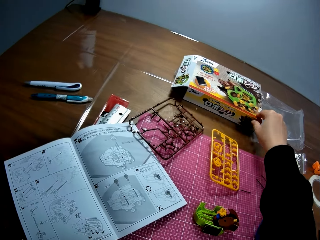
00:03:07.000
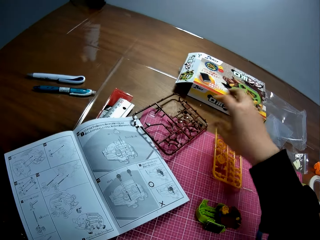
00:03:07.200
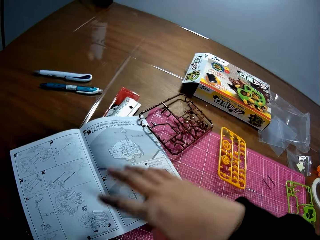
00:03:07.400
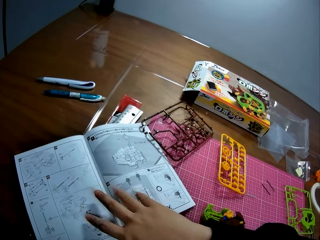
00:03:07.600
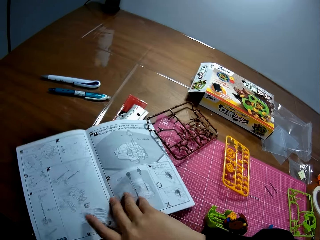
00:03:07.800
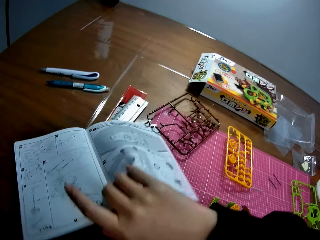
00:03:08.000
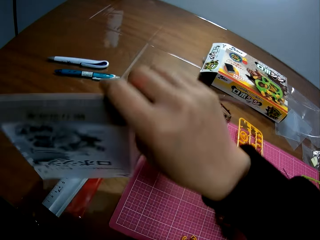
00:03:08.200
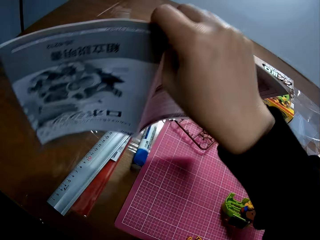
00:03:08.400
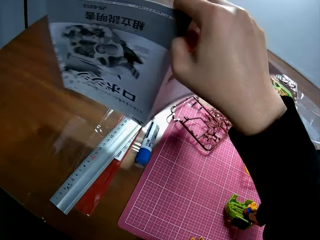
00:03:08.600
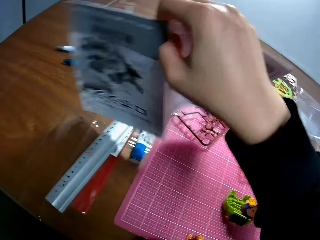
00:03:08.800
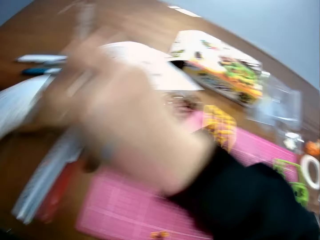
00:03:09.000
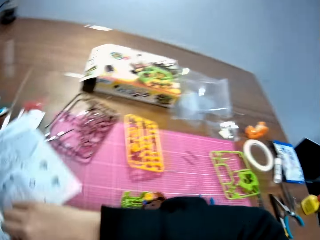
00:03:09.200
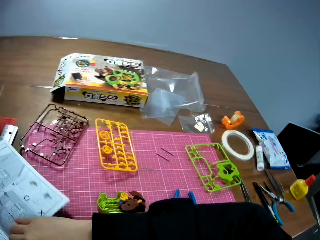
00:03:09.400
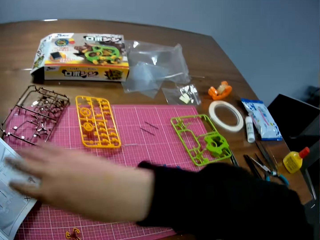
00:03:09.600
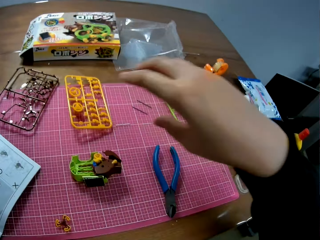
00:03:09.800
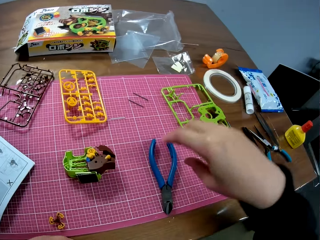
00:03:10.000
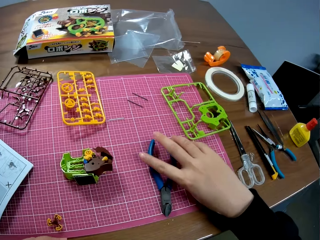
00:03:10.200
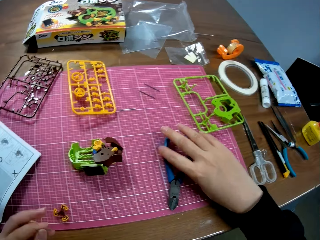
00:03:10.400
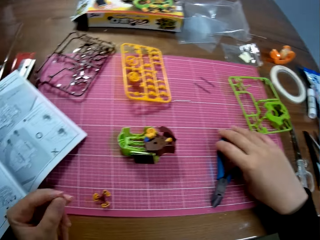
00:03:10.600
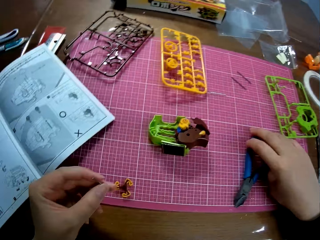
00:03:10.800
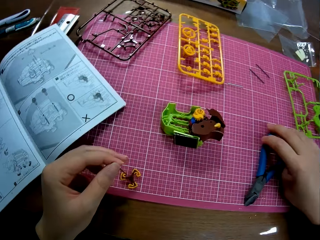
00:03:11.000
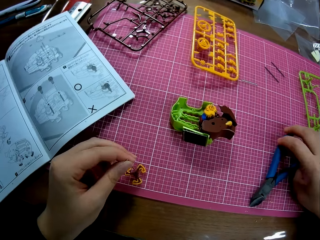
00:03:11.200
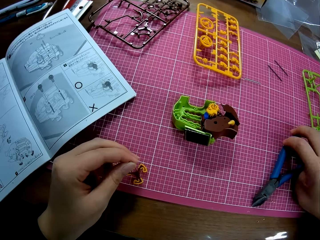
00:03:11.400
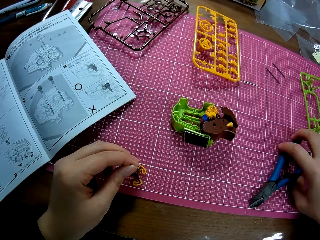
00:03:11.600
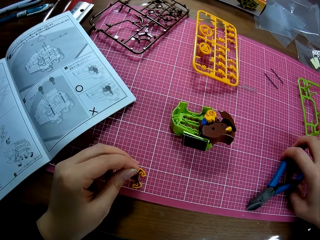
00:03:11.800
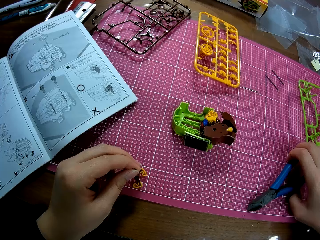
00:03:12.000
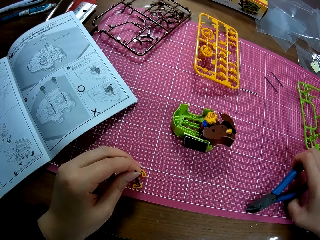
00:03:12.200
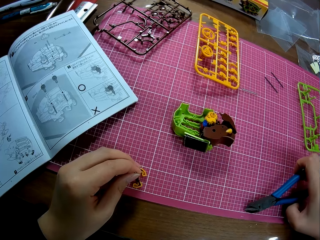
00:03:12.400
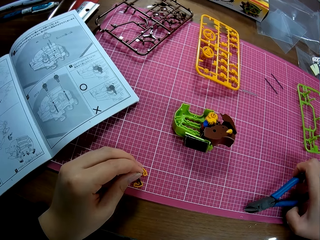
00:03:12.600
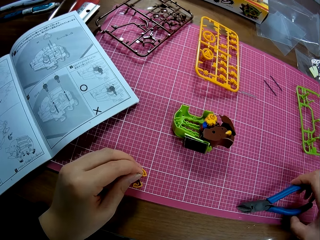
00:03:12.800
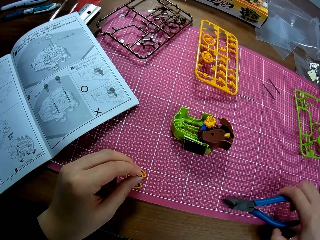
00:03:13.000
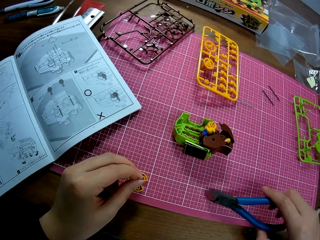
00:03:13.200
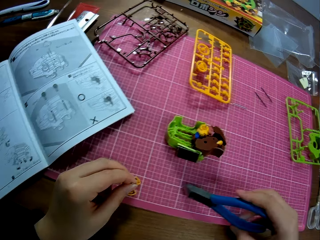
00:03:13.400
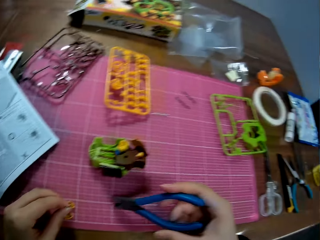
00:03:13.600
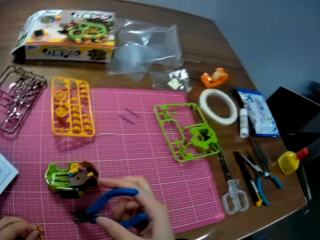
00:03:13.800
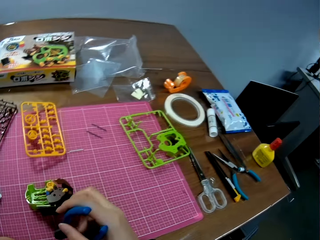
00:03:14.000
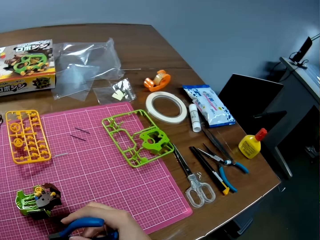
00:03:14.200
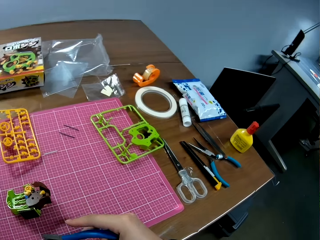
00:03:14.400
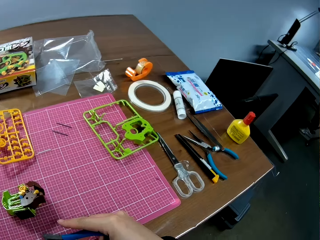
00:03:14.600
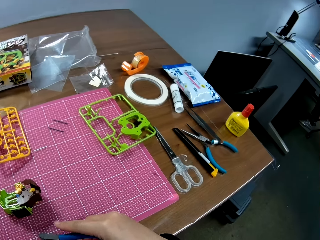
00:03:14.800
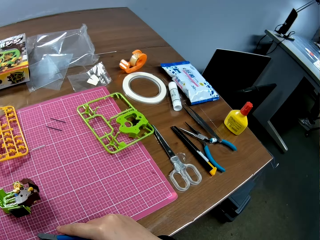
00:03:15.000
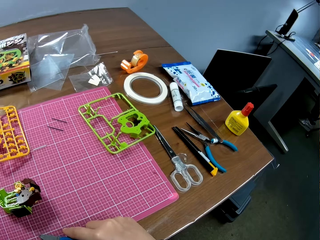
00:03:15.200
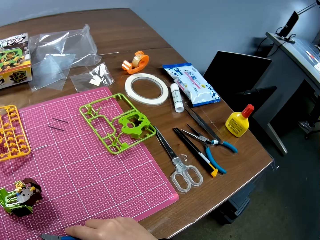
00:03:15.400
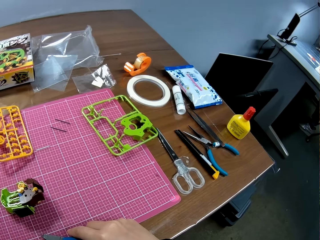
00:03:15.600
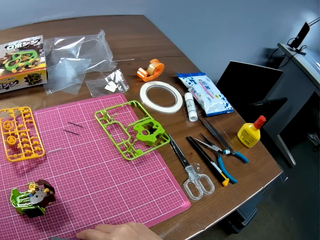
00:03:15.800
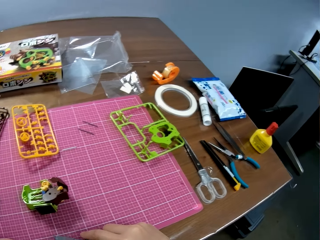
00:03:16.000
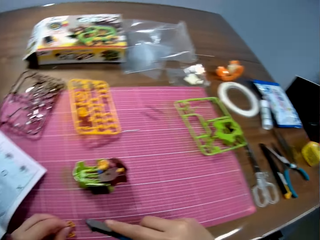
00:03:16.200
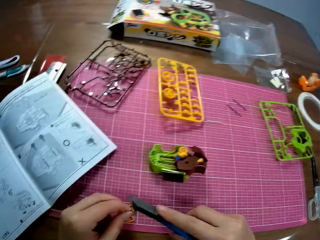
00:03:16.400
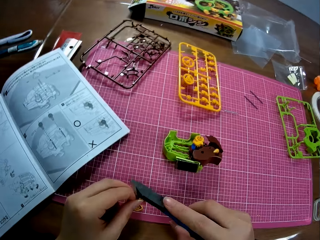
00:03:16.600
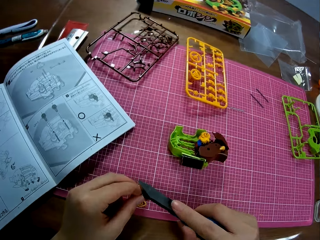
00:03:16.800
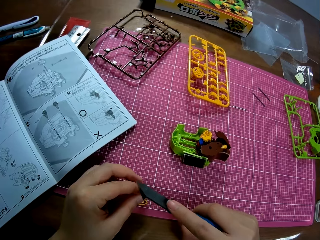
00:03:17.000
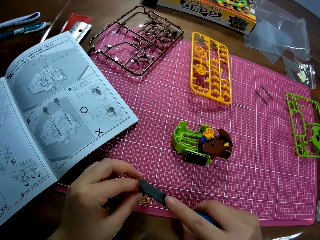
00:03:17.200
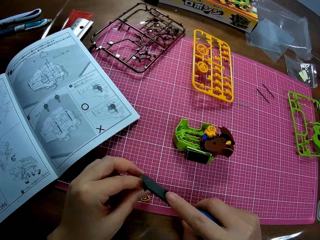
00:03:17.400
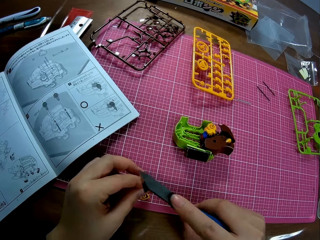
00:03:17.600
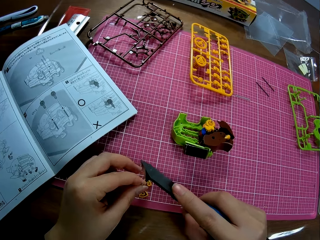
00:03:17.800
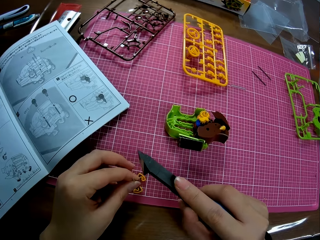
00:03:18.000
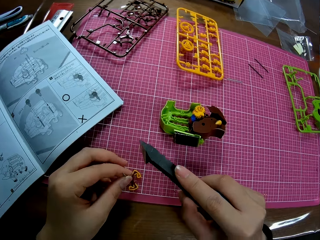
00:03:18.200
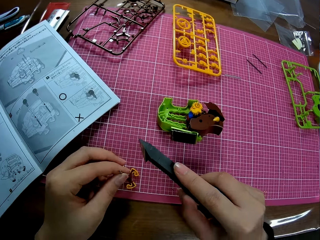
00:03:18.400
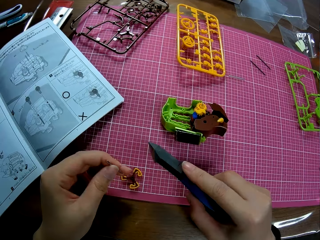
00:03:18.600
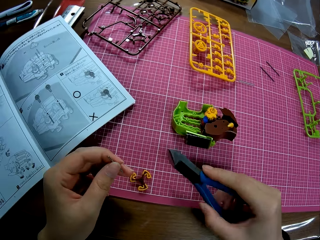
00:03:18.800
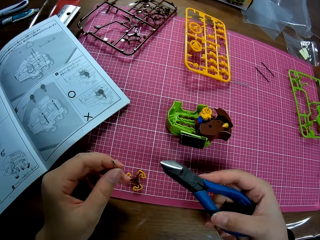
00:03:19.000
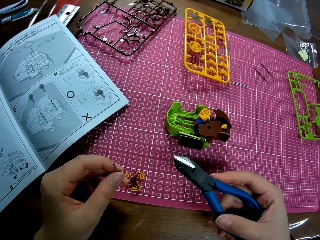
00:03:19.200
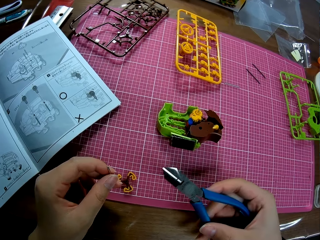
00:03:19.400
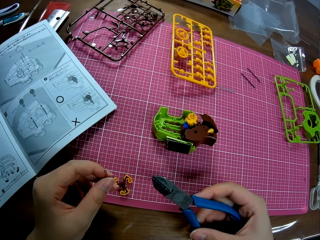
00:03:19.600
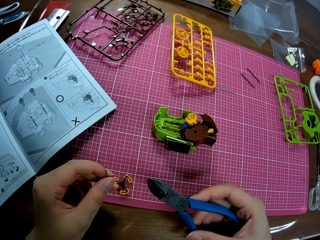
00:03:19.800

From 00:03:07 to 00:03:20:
The camera wearer lifts a book on the table. They look at the table. They drop the book on the table. They pick up the pliers on the table. They position the small metal on the plastic piece. They connect the model piece. They hit the small metal with the pliers.

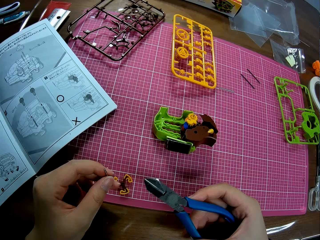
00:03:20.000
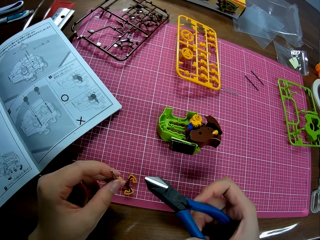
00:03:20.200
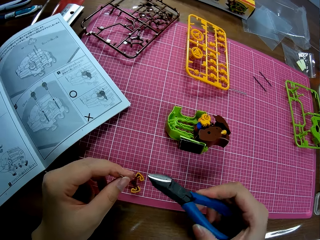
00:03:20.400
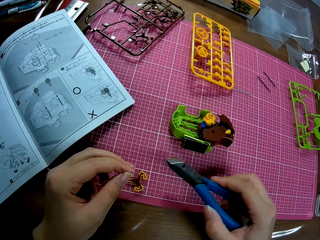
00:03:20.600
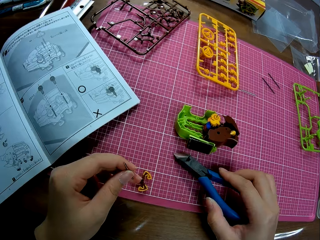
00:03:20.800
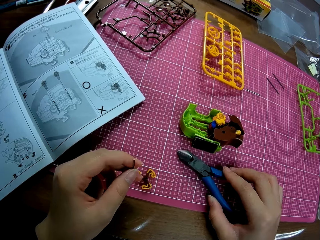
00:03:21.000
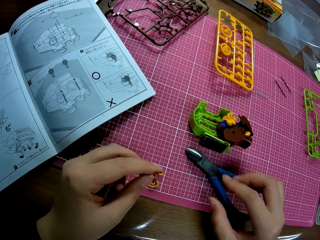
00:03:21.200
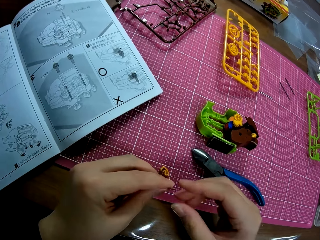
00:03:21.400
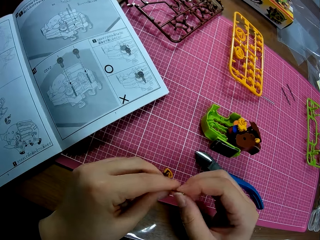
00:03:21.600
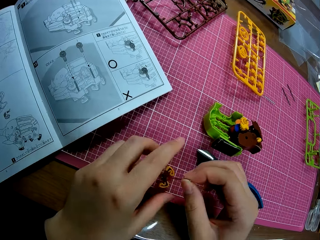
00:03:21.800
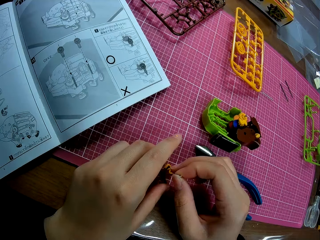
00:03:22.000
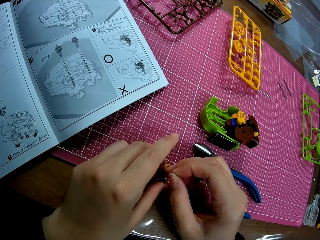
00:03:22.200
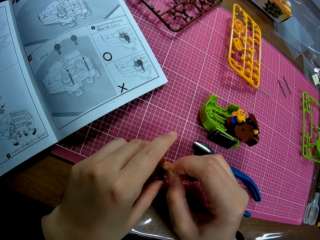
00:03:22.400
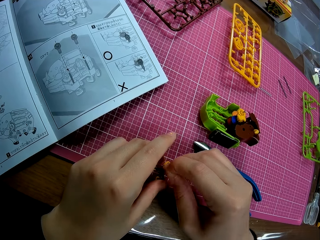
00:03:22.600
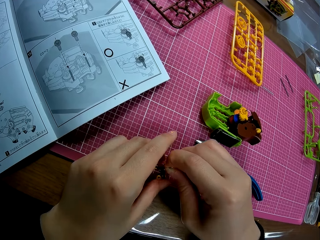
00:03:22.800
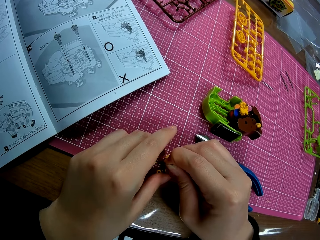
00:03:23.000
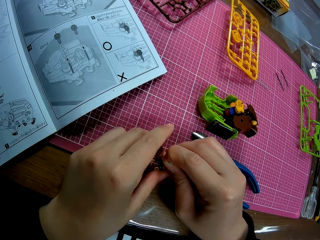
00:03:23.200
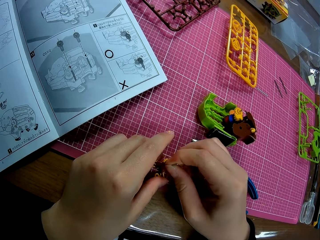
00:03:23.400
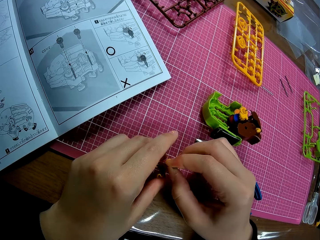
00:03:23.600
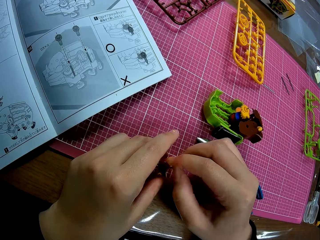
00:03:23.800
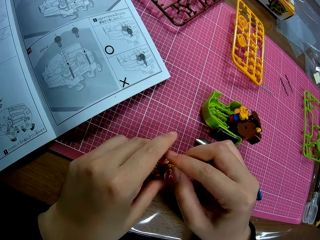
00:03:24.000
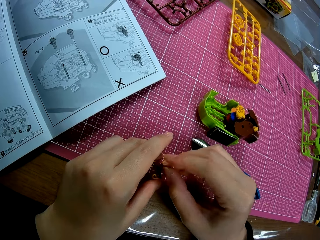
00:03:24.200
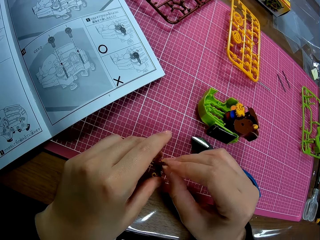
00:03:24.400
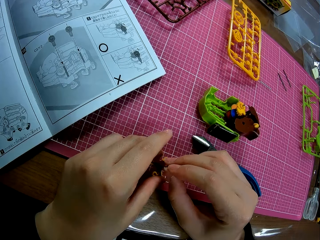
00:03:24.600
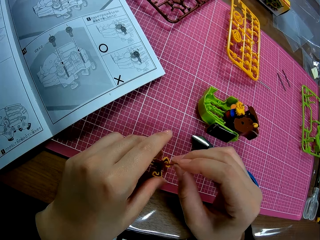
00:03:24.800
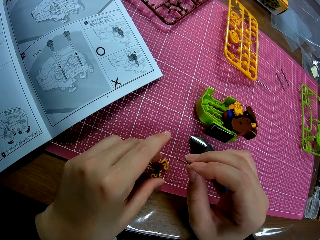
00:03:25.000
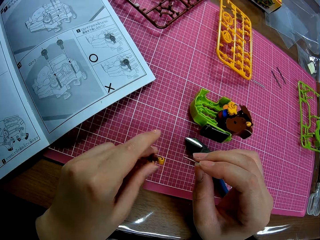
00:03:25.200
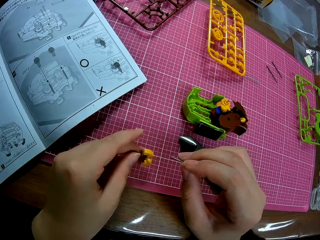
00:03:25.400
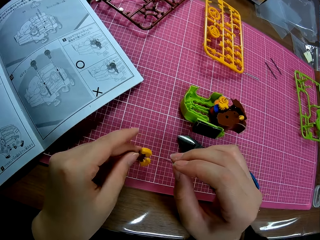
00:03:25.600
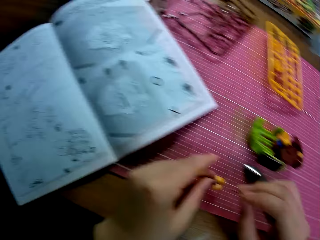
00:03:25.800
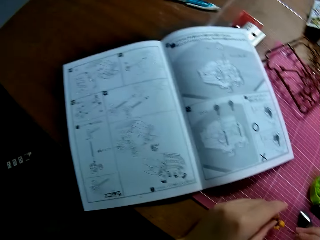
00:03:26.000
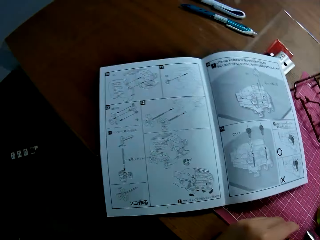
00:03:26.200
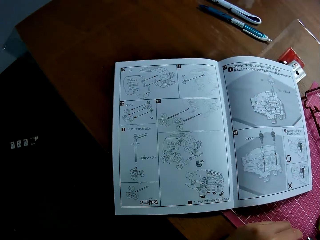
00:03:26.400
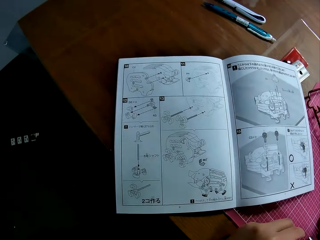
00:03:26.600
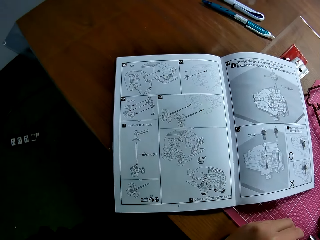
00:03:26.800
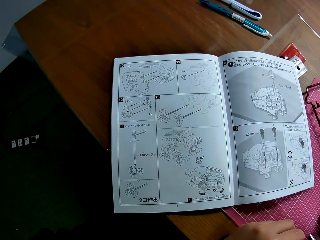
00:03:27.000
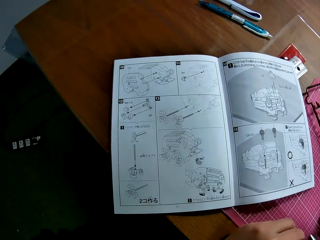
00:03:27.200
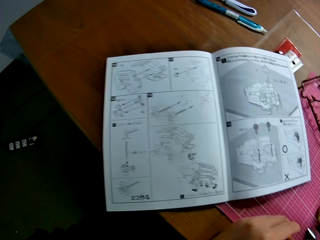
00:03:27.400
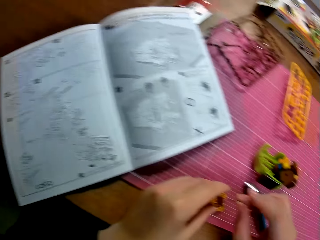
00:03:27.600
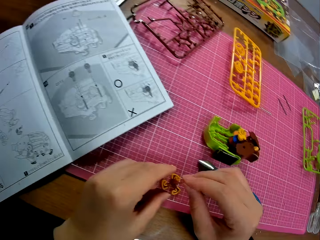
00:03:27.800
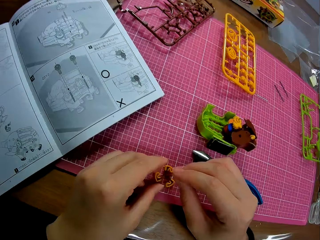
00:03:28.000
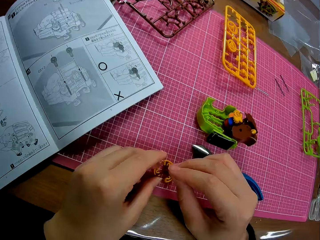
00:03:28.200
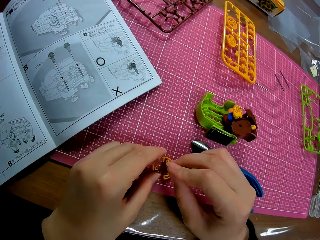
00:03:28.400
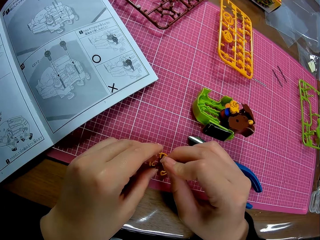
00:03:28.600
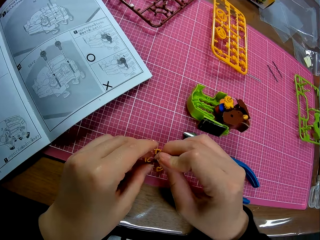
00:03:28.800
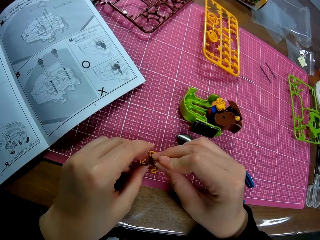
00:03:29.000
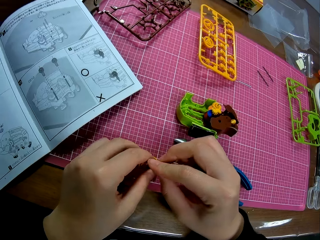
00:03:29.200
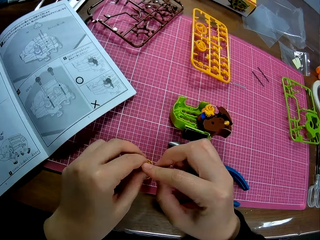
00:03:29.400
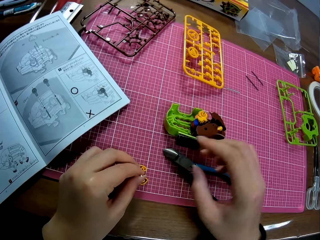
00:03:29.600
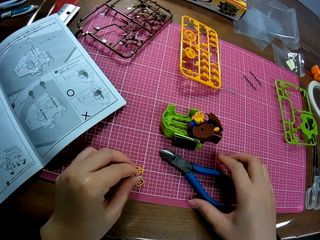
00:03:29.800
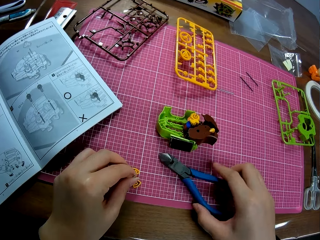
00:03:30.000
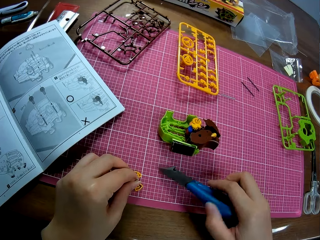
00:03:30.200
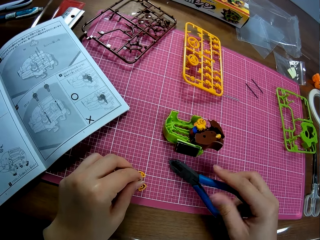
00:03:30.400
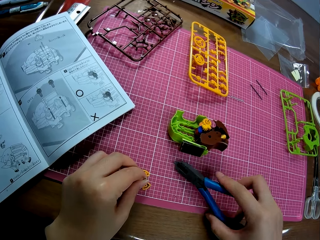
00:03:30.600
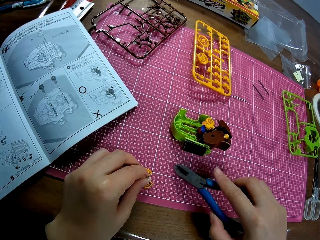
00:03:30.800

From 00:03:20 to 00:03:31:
The camera wearer drops the pliers on the table. They insert the small metal into the plastic piece. They connect the model piece. They look at the sketch paper. They connect the model piece. They pick up the pliers on the table.
